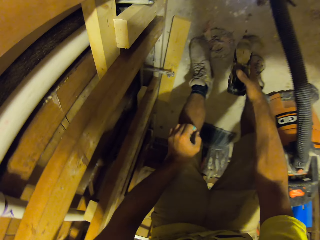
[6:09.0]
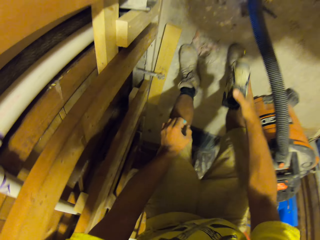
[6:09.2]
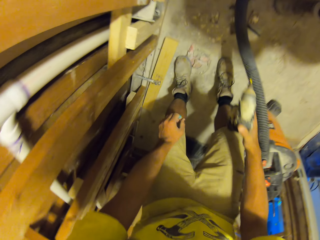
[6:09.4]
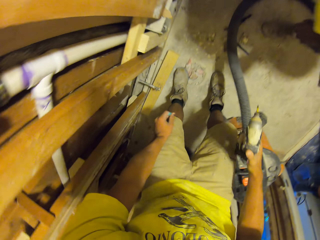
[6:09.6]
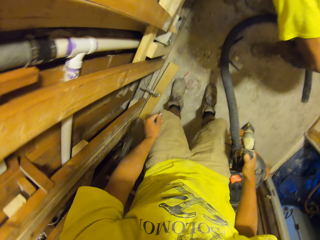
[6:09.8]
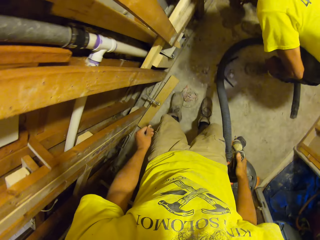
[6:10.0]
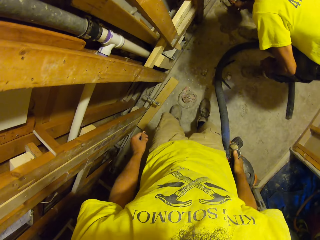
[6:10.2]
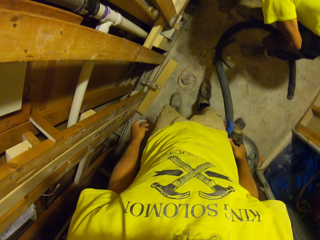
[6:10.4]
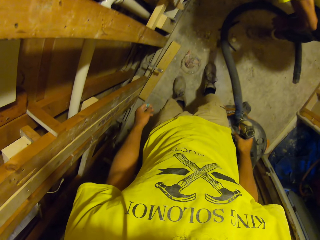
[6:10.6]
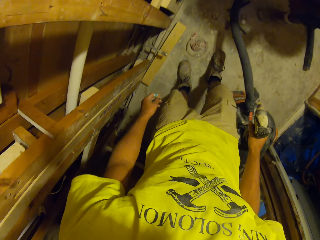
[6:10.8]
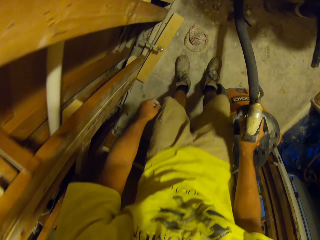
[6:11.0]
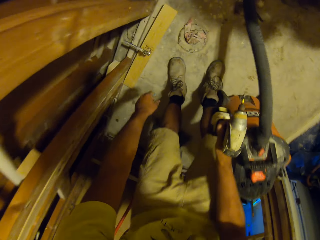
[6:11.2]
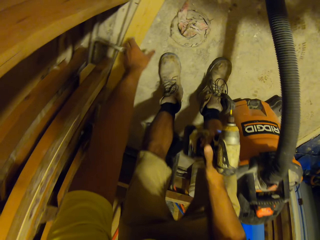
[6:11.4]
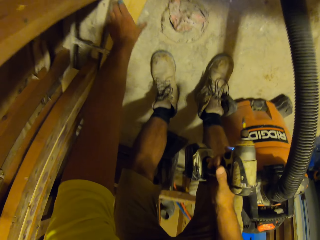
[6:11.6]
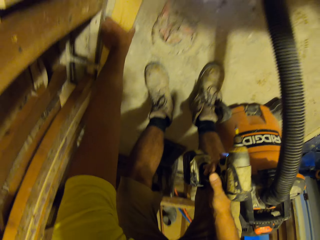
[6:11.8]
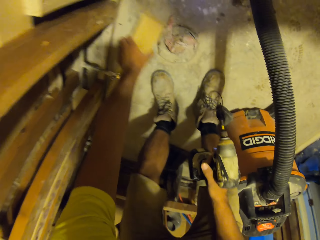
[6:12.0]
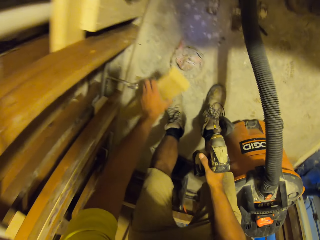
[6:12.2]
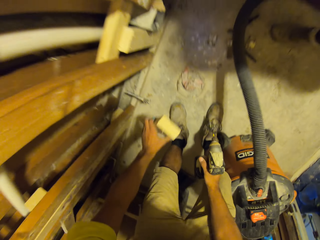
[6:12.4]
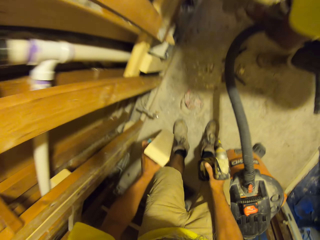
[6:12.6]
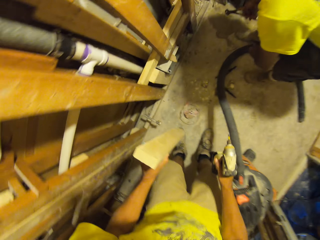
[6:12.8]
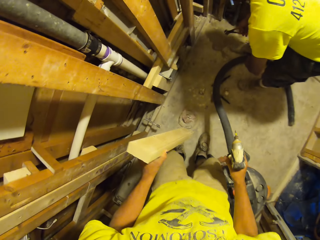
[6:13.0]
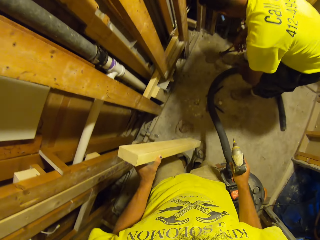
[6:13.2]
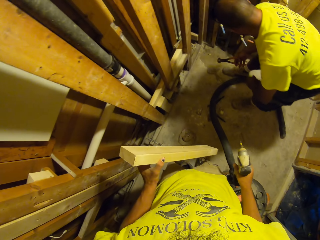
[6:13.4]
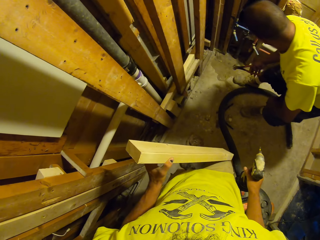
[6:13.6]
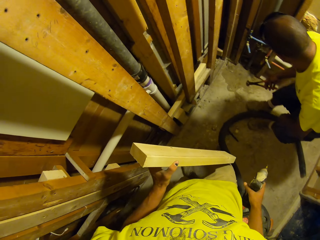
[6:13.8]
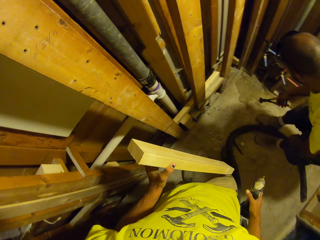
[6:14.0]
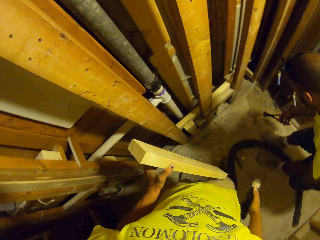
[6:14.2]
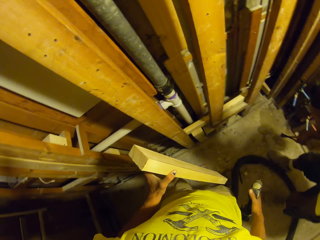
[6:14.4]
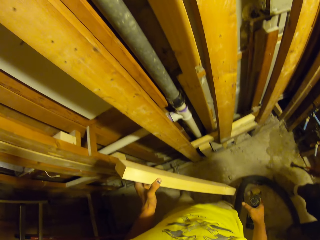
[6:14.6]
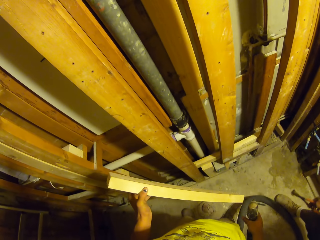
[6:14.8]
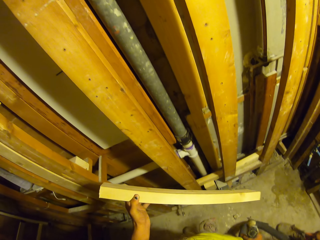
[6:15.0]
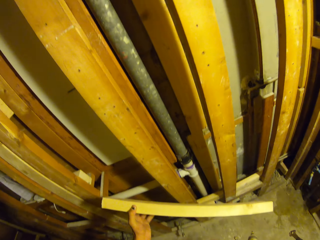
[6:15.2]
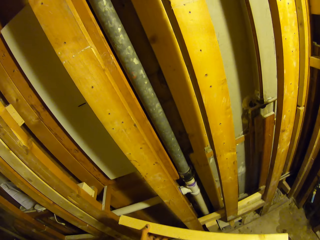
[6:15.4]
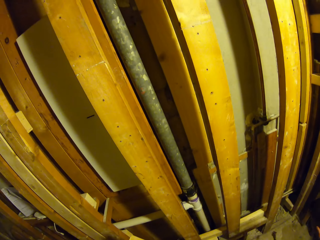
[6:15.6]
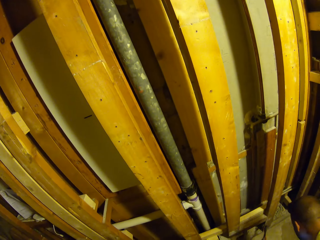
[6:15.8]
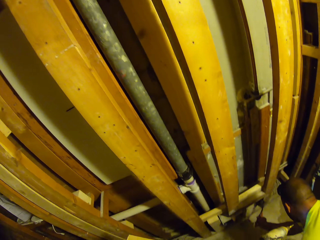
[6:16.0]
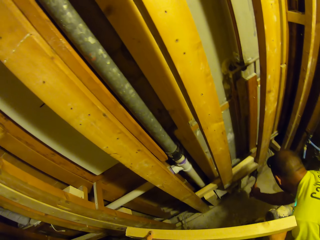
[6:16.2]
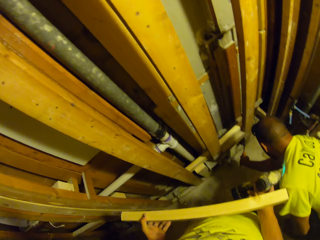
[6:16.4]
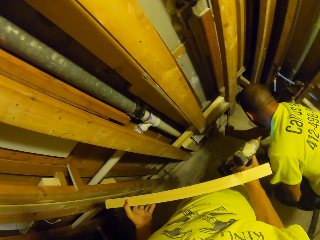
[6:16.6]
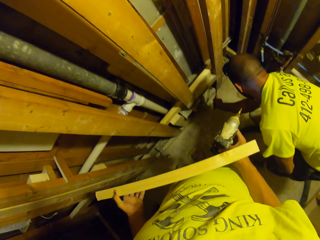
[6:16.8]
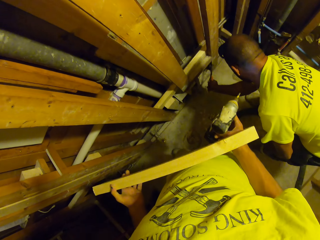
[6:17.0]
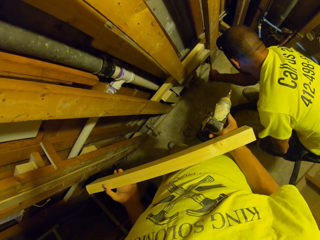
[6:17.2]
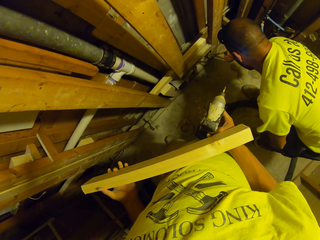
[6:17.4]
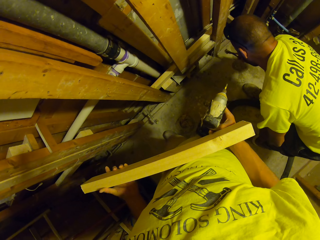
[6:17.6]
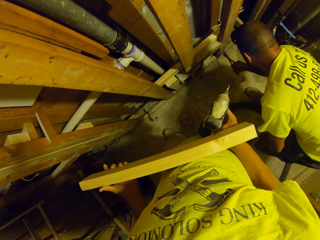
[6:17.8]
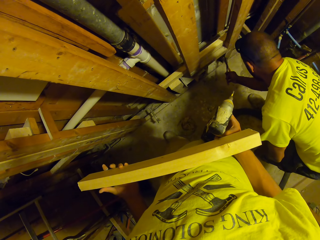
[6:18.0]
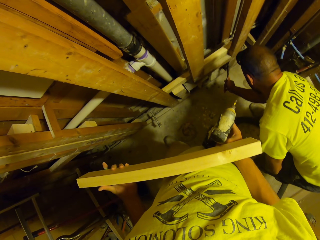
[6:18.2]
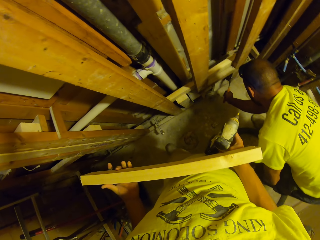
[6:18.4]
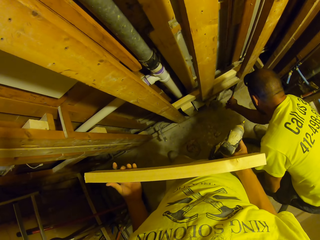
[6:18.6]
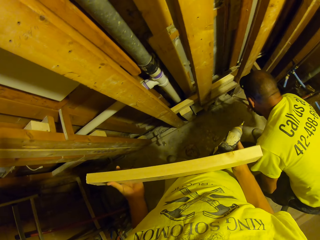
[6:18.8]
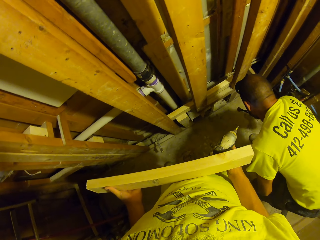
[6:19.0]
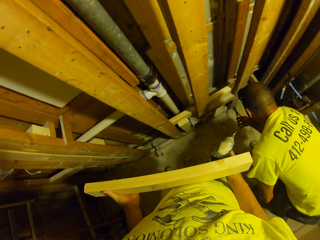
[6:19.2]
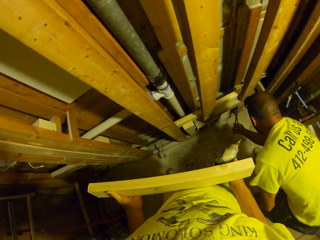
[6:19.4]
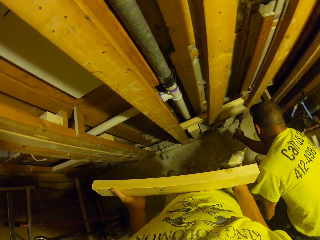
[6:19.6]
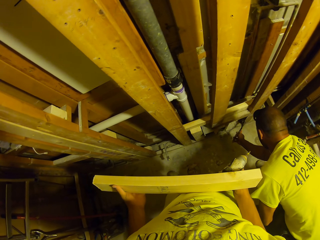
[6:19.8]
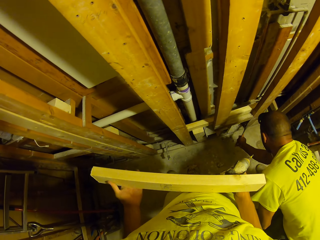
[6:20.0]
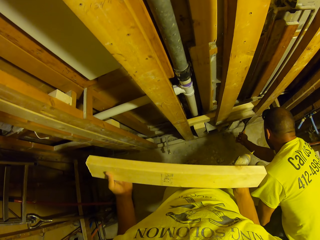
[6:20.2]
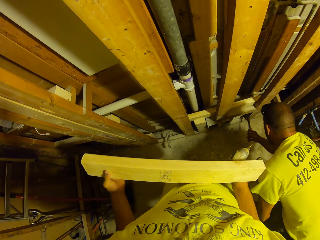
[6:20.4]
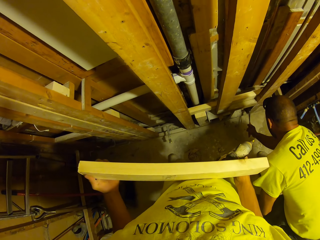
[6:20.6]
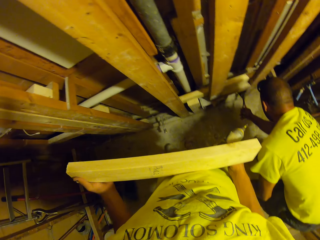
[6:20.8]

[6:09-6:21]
The camera wearer moves in the room. They pick up the timber on the ground and stare at the timber. A man plucks out a nail from the wood.

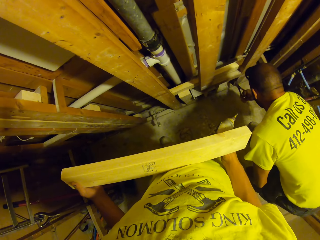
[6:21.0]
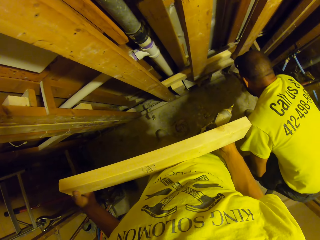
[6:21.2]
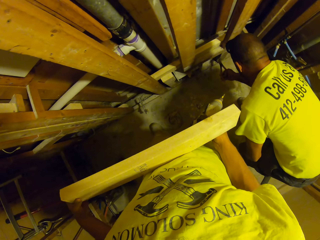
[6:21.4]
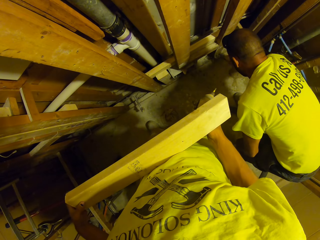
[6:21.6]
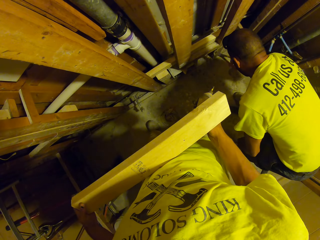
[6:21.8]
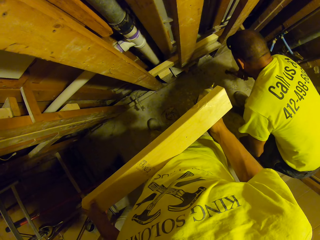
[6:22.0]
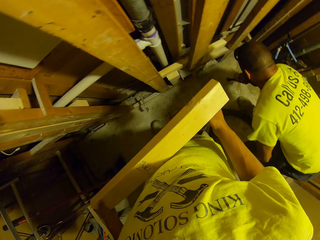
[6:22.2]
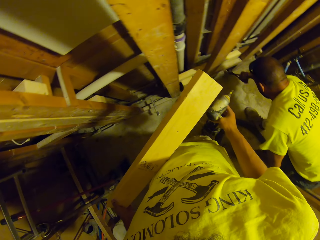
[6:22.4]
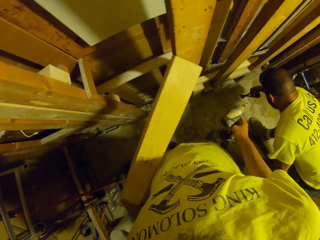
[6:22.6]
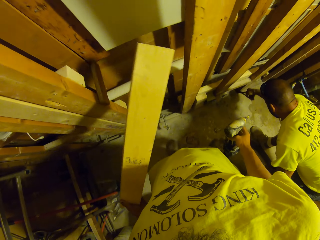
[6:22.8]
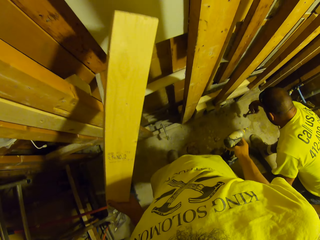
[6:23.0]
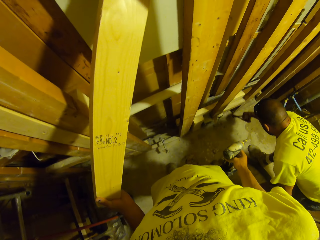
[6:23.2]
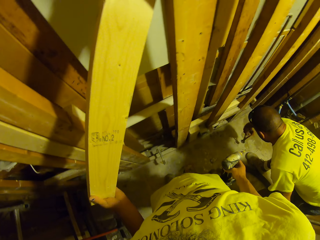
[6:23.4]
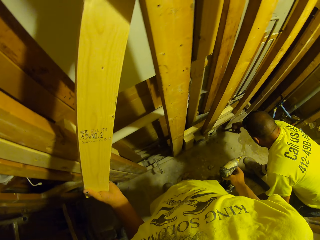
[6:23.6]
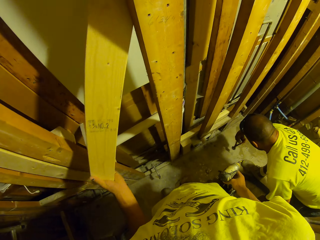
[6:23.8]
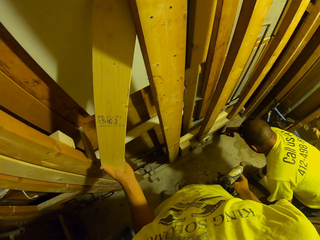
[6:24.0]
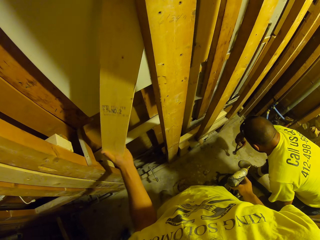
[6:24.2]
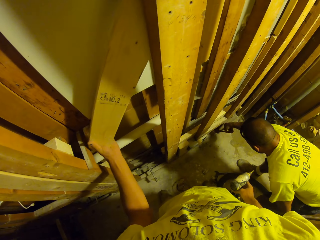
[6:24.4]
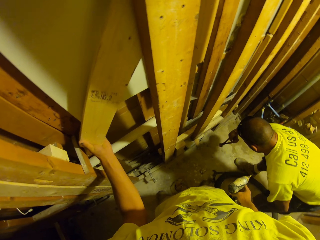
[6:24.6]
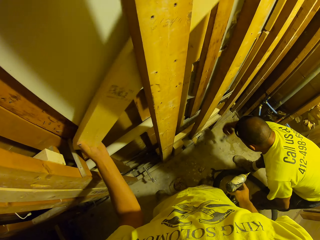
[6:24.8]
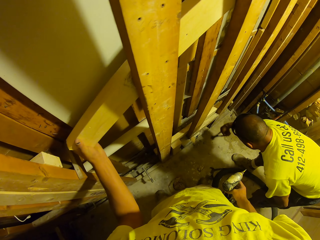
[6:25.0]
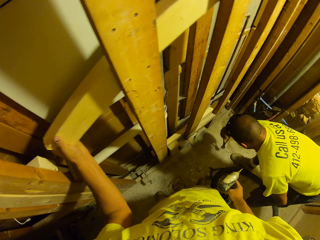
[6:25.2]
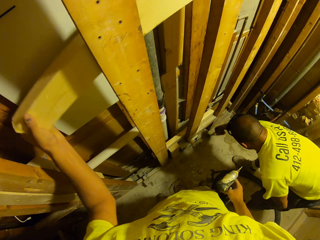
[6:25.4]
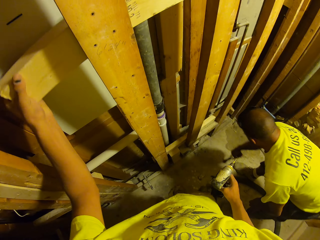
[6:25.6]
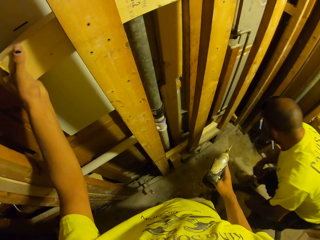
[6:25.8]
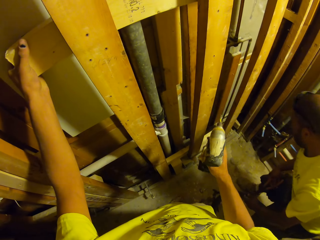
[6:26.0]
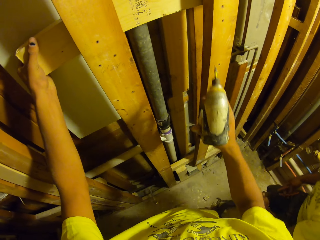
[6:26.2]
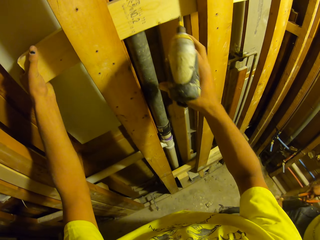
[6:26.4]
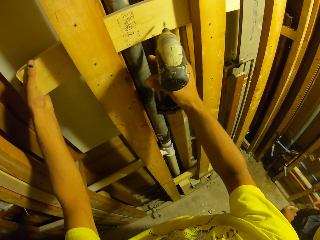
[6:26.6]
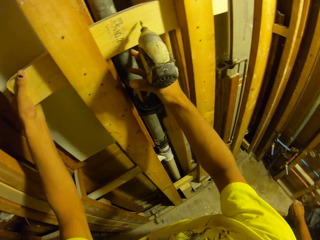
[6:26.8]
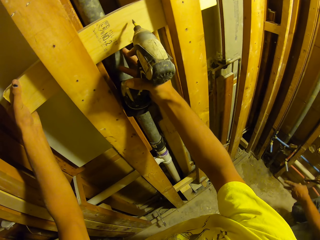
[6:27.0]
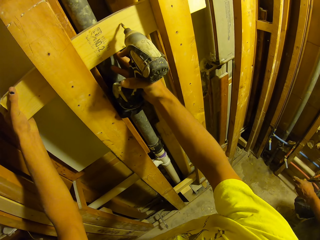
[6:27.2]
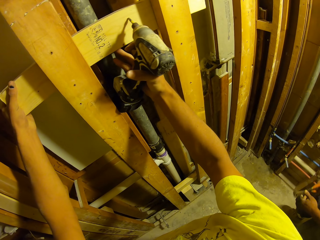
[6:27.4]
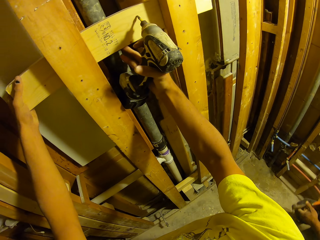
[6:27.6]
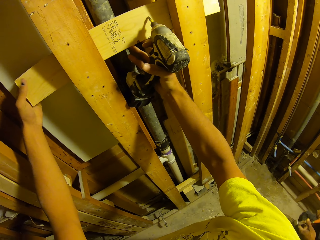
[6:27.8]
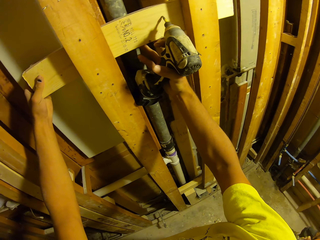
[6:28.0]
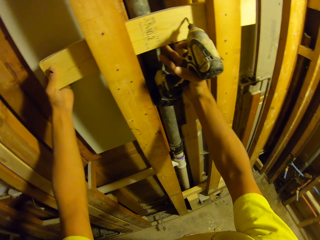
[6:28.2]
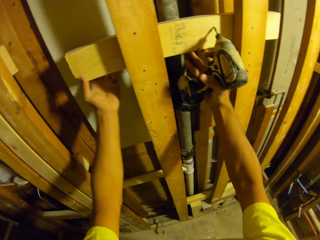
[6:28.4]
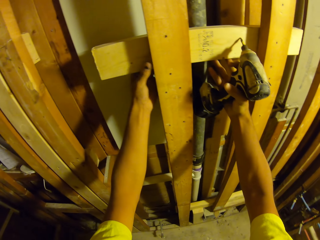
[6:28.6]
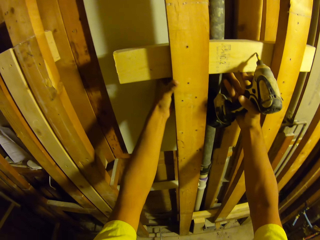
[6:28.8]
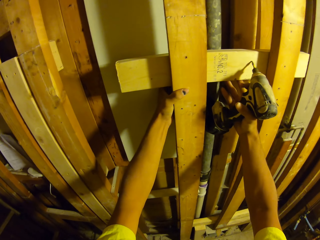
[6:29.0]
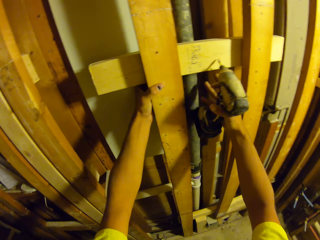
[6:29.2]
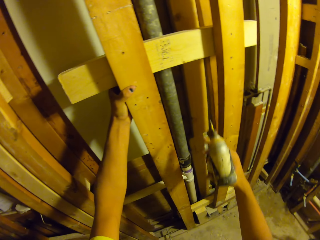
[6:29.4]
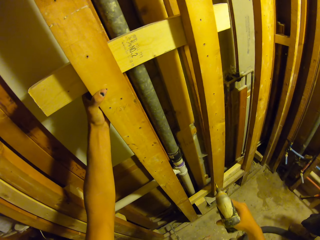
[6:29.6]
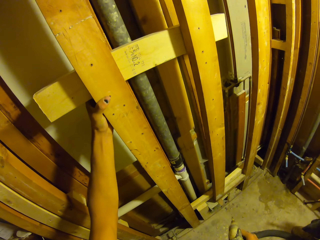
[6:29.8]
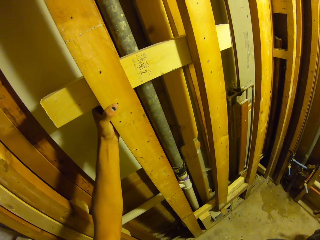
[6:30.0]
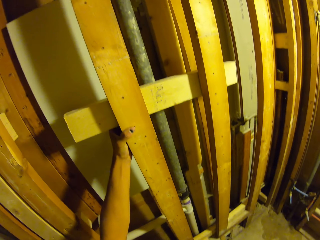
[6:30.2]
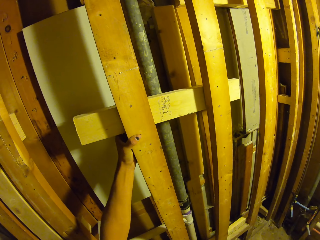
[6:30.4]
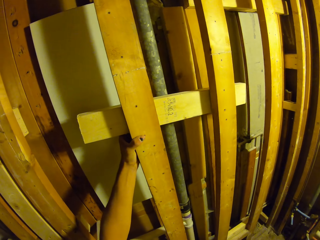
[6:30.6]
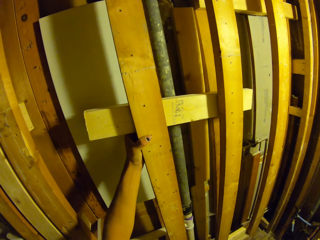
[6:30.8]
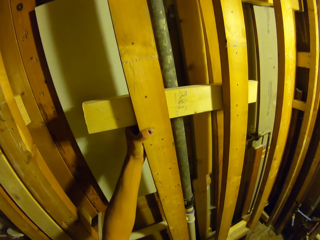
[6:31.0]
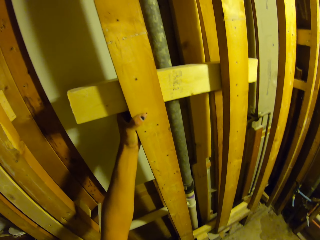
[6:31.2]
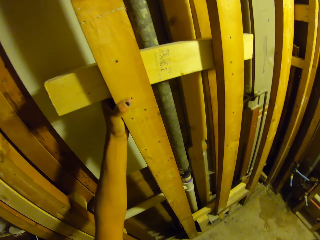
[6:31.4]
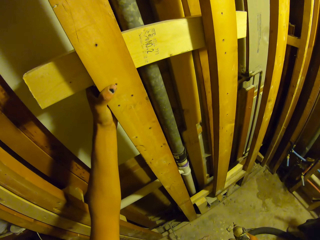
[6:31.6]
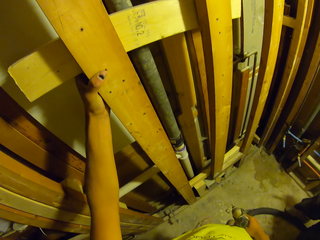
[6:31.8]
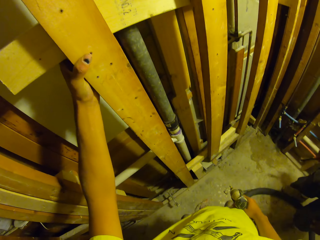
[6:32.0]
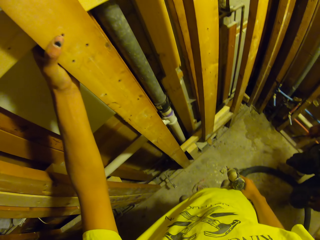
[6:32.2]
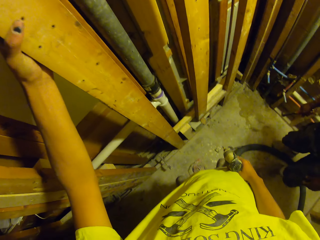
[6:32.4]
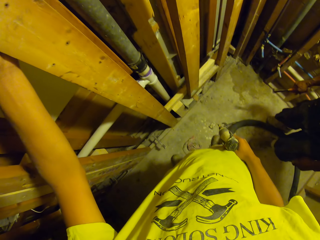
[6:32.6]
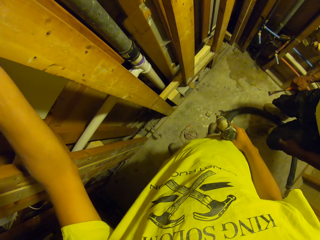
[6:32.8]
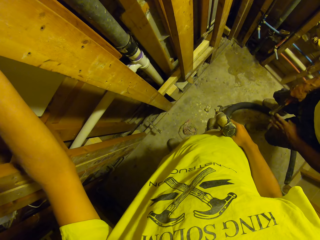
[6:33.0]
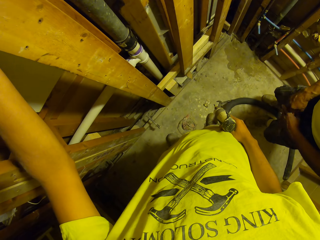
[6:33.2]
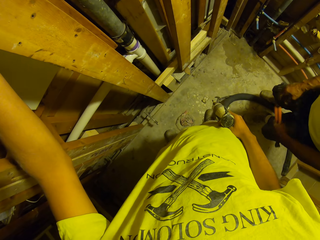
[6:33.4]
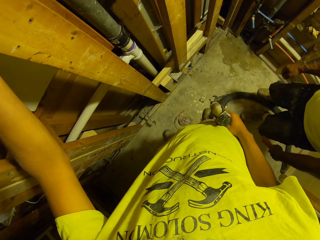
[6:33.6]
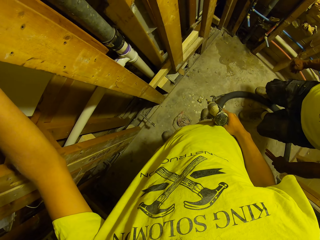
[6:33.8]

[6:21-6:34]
The camera wearer positions the wood at the back of the wood wall. They drill the timber. They look around. They touch the timber.
